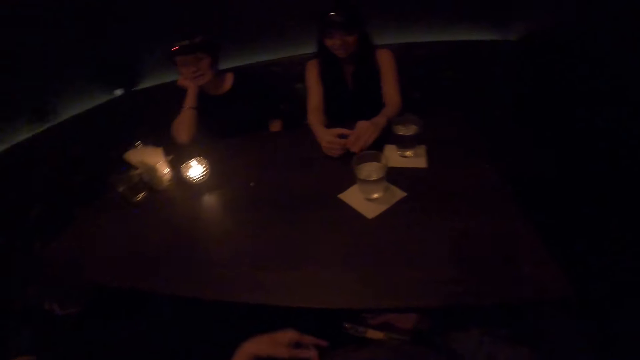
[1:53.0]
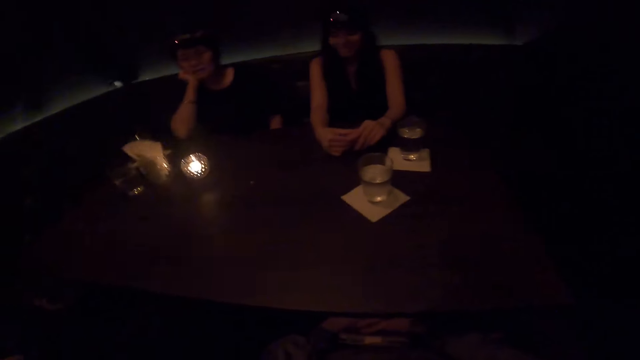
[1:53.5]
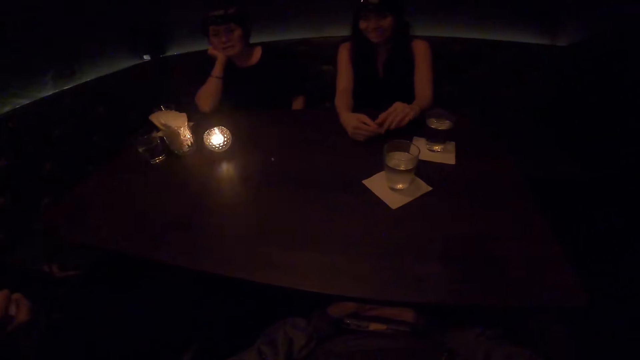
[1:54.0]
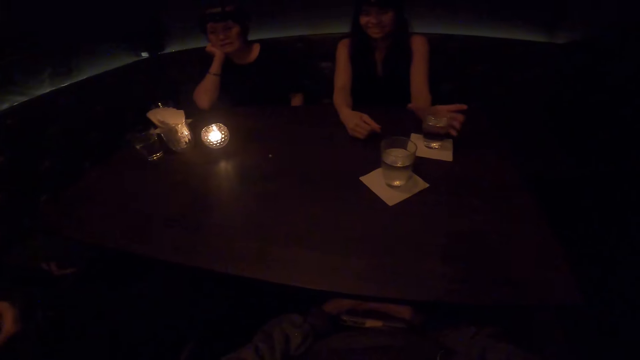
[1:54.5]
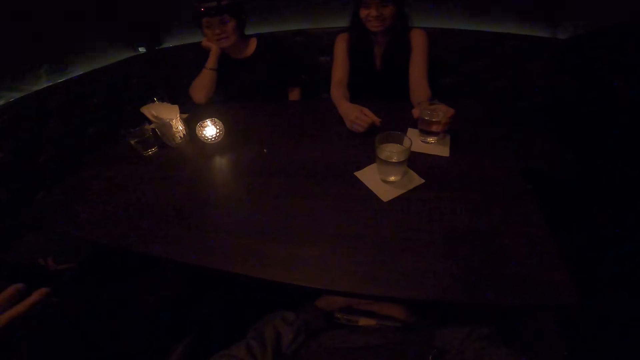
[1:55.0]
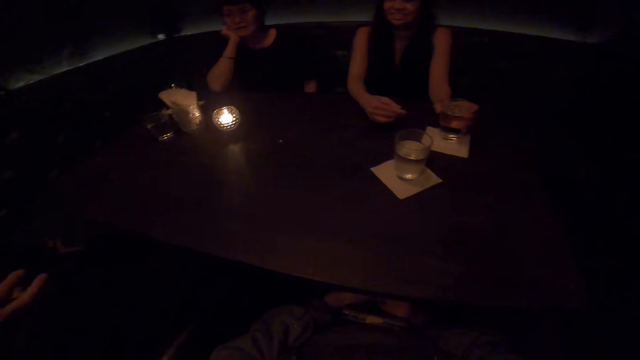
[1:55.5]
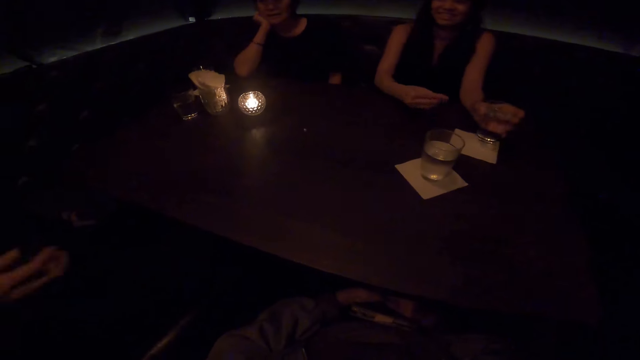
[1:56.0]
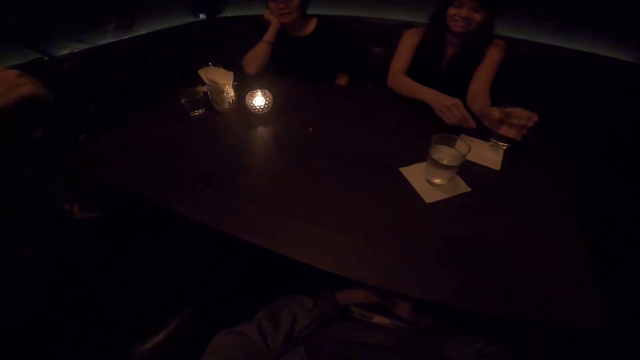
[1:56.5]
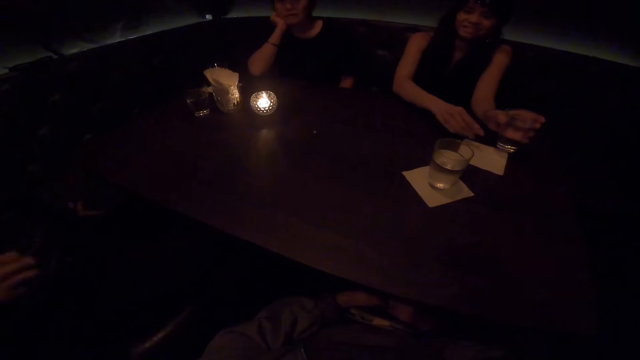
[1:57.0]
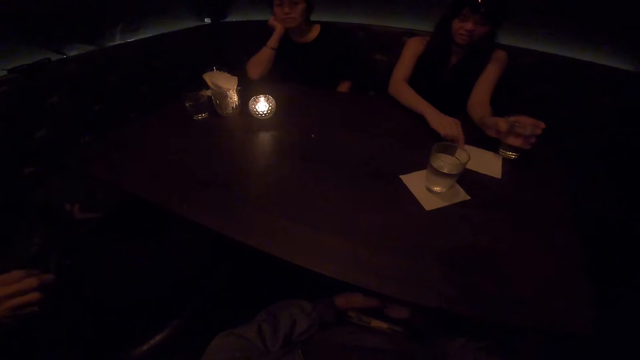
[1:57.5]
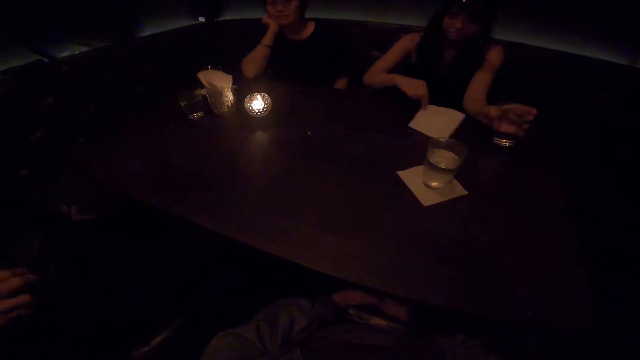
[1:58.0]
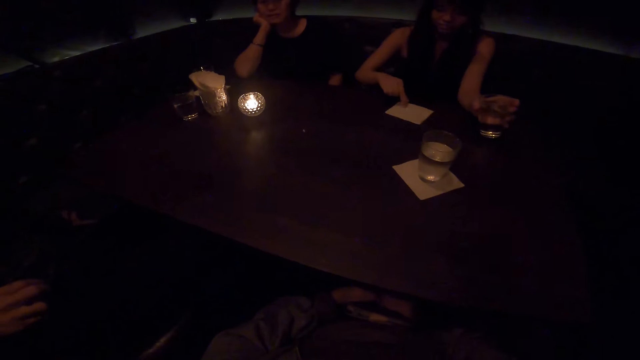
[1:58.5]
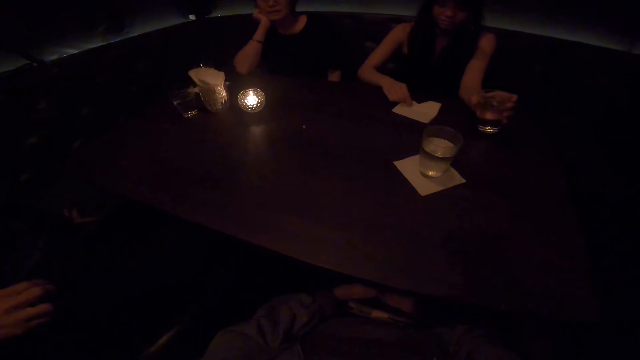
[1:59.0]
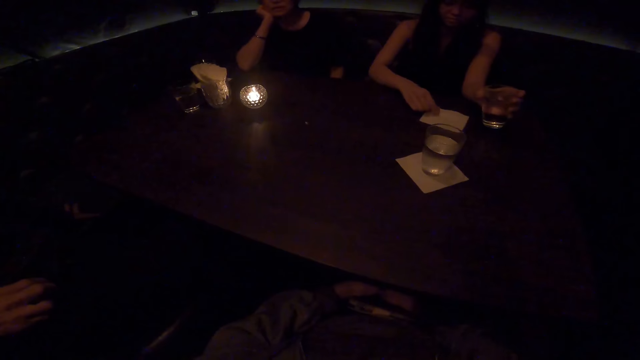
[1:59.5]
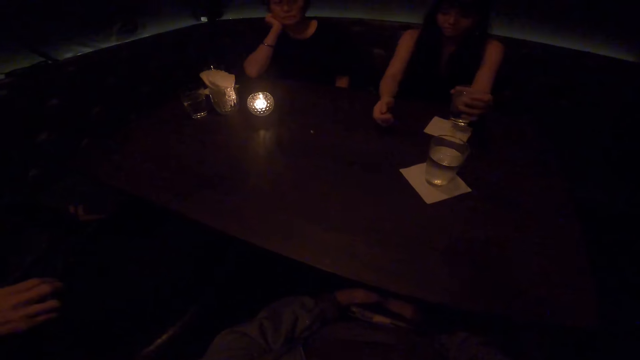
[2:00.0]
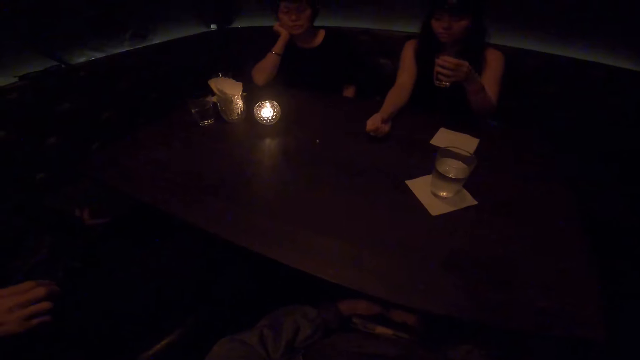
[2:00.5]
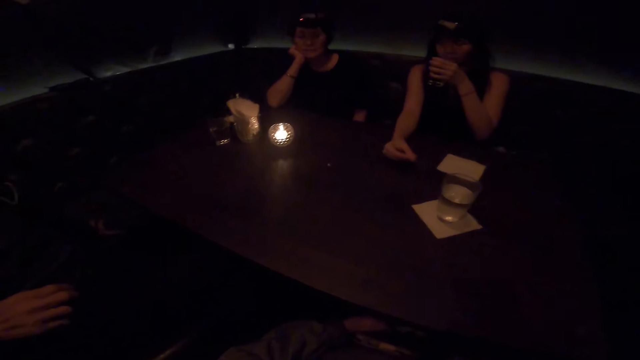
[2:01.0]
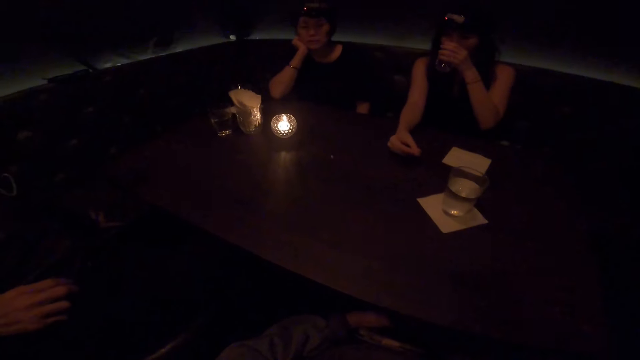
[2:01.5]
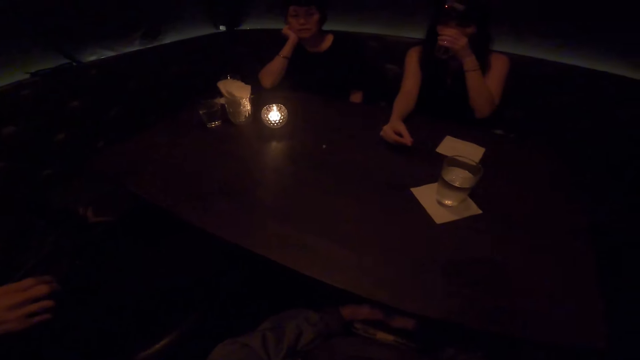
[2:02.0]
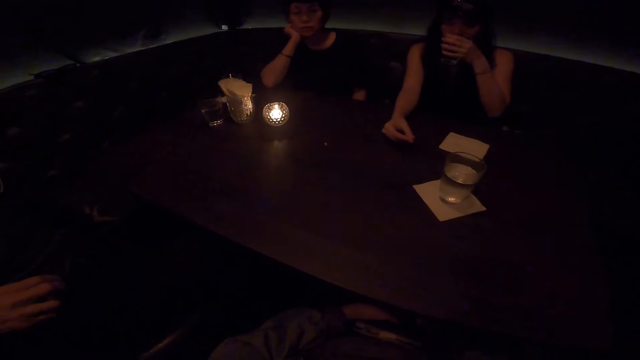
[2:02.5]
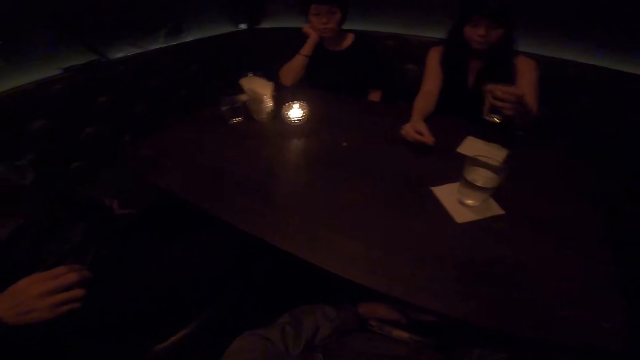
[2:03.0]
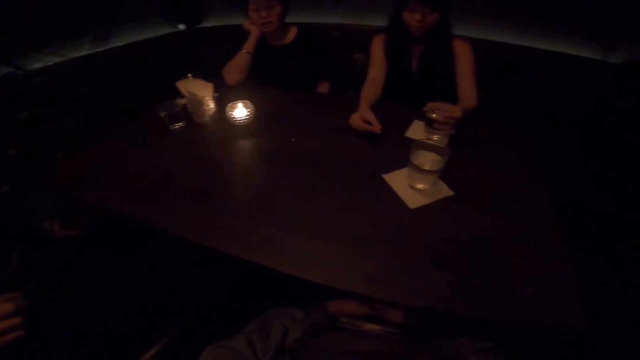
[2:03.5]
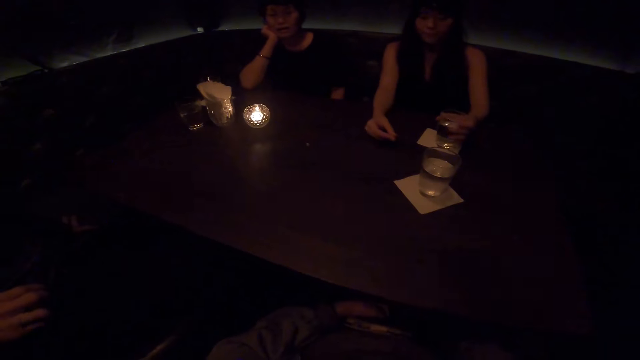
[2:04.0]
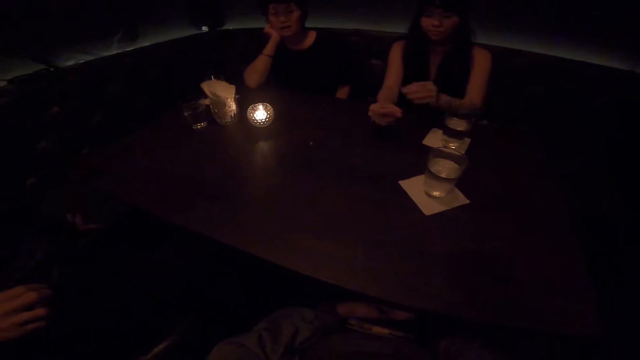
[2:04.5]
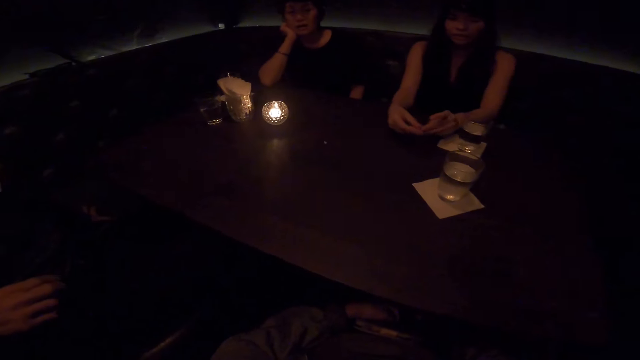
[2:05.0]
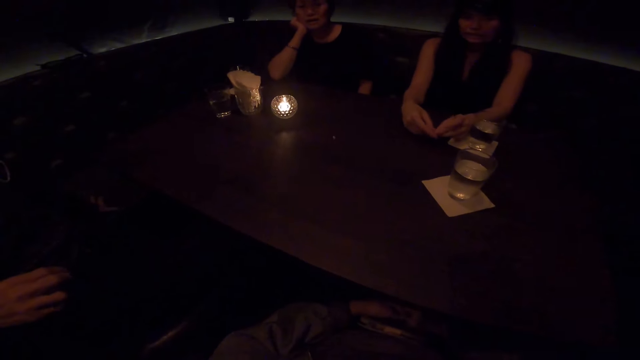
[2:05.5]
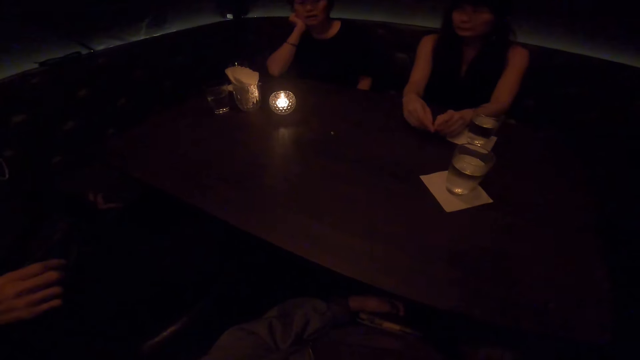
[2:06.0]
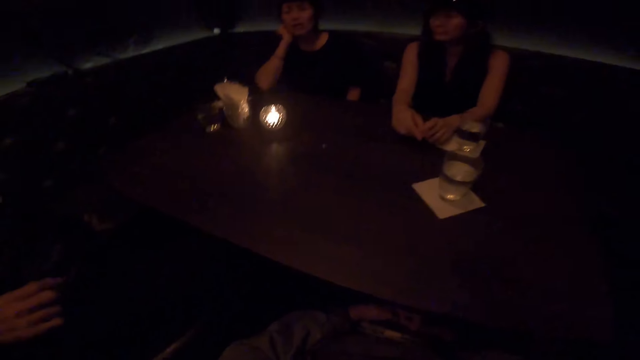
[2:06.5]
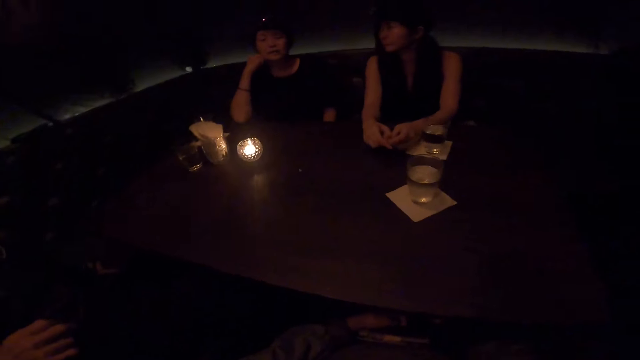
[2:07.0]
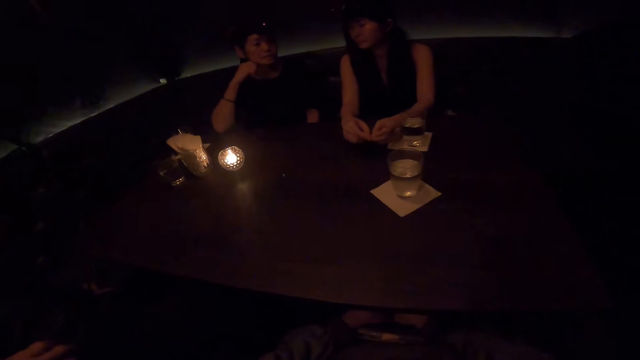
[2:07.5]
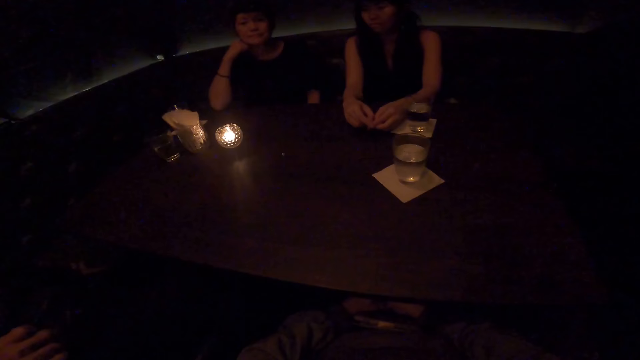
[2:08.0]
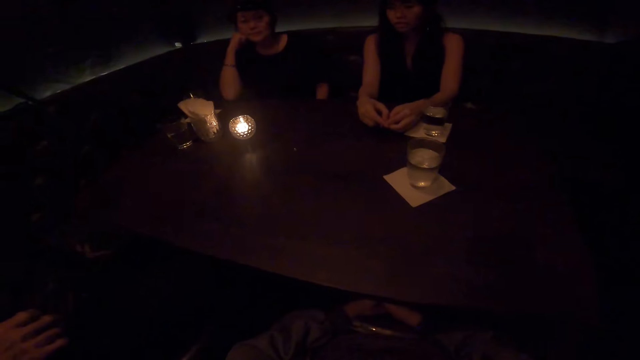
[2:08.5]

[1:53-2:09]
The camera wearer talks to a woman and a man. Another woman picks up a tumbler of water. She moves a tissue paper and drinks water from the tumbler. The camera wearer talks to the first woman. The other woman drops the tumbler on the tissue paper.

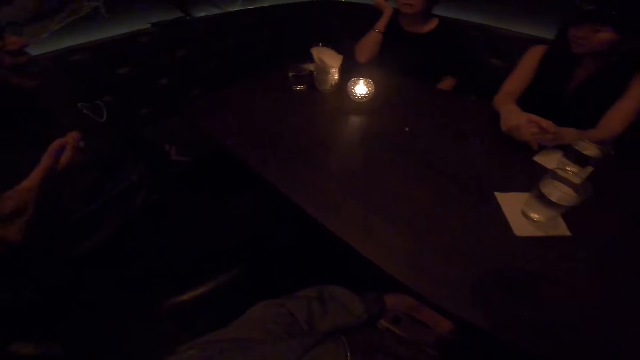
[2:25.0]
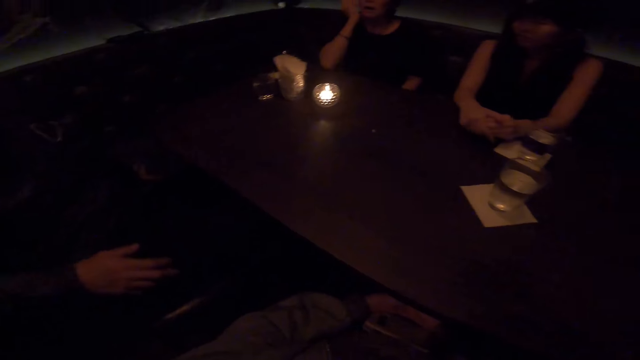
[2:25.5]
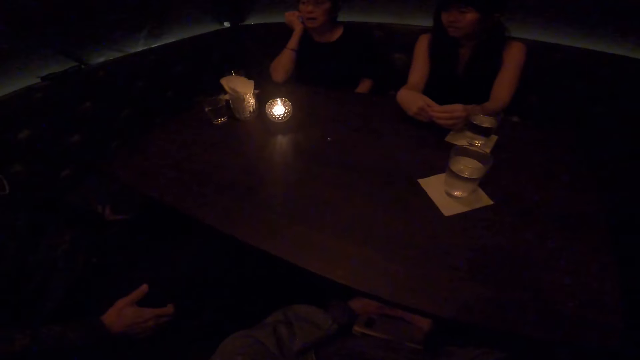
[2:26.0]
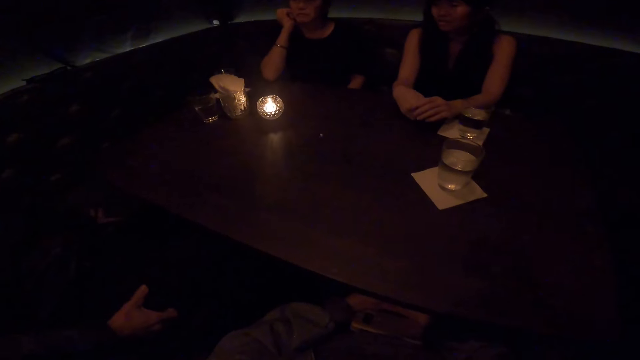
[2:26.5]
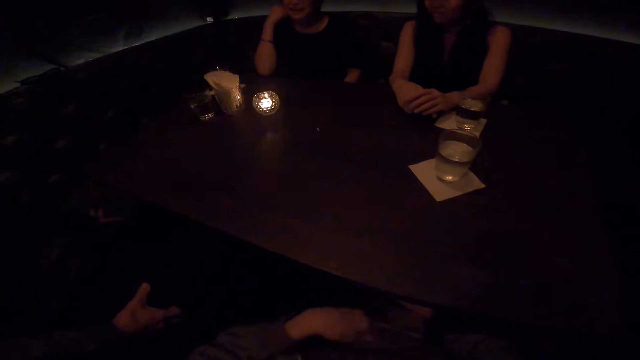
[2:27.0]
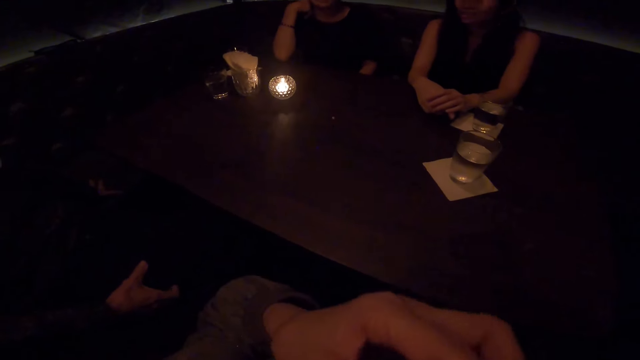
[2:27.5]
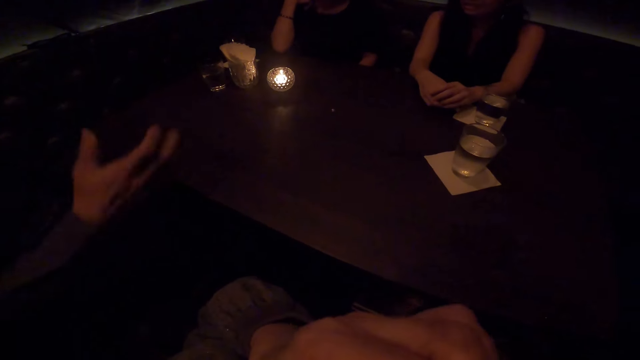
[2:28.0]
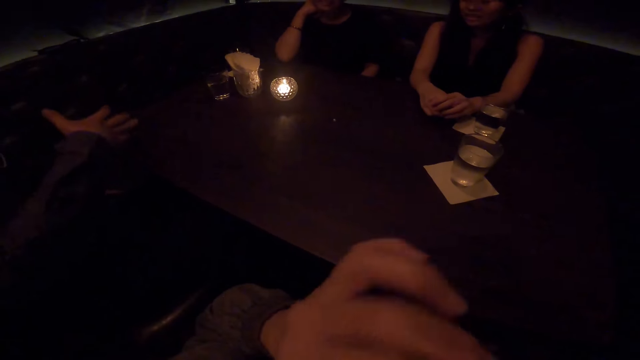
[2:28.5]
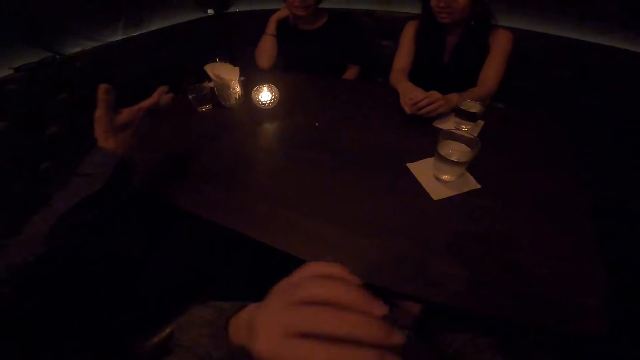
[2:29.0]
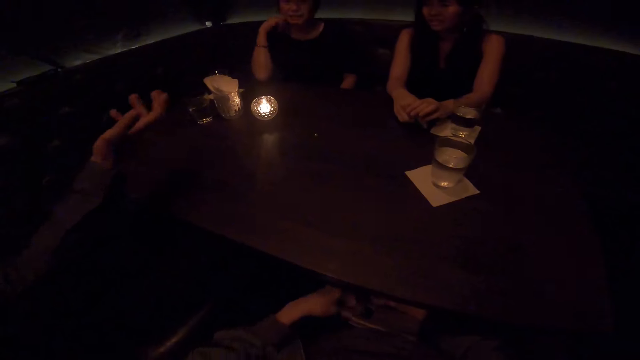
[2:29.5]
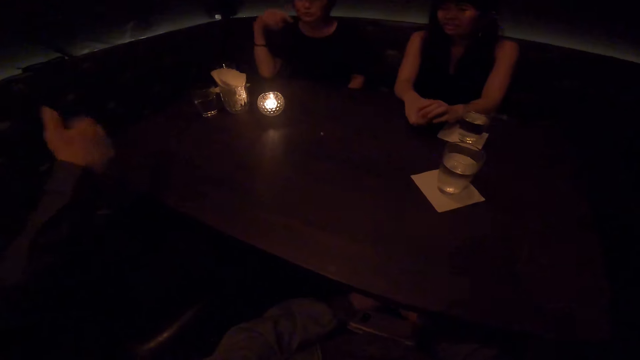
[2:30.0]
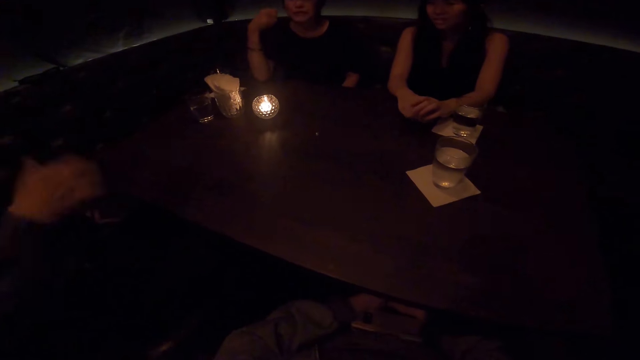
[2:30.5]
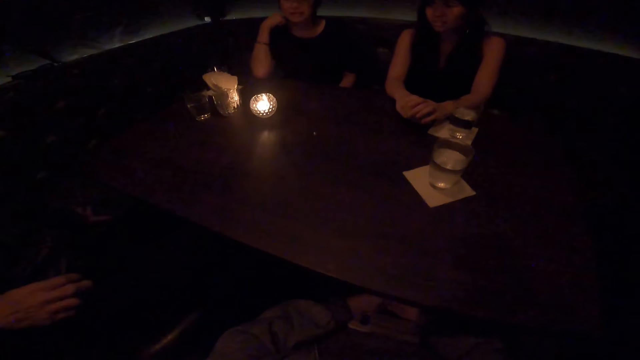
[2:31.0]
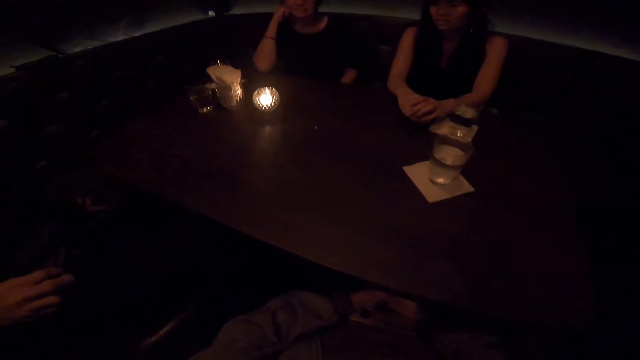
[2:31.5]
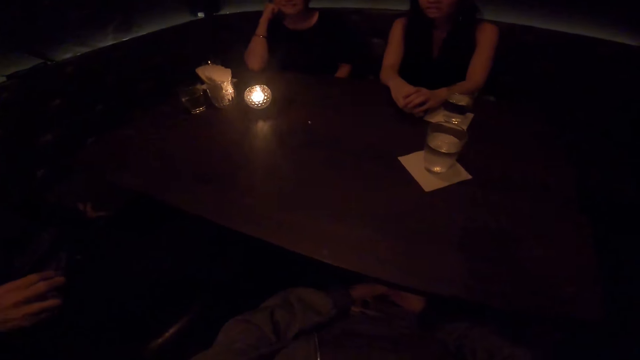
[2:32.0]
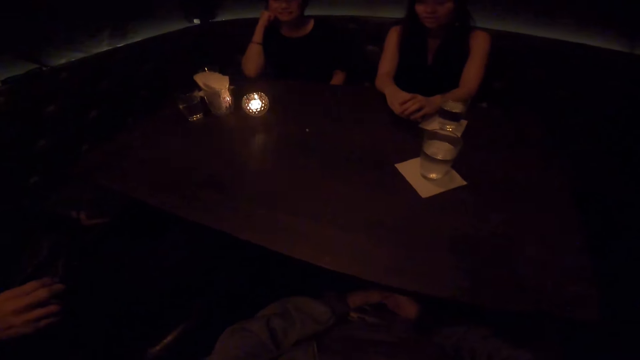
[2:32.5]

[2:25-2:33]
A man talks to a woman.
